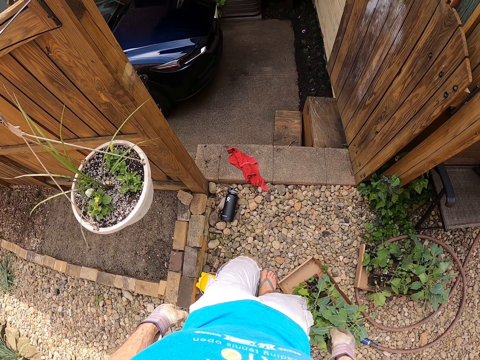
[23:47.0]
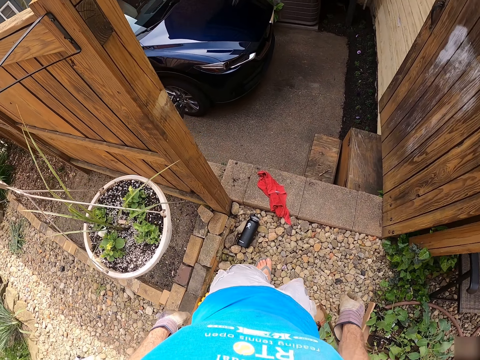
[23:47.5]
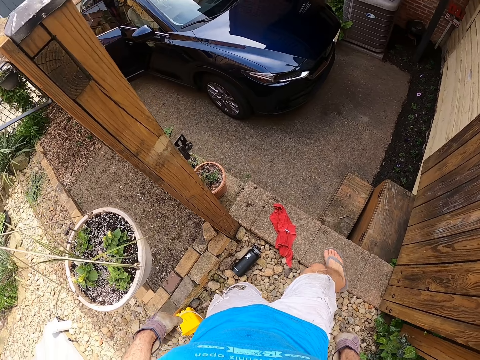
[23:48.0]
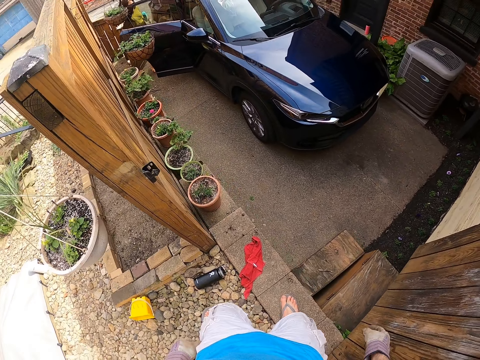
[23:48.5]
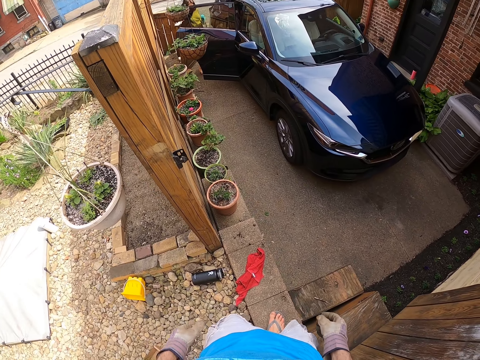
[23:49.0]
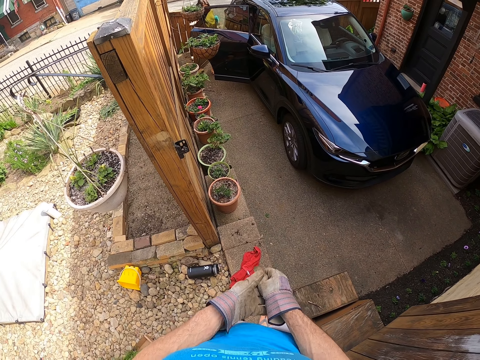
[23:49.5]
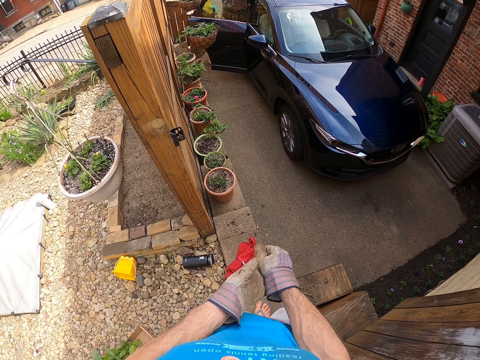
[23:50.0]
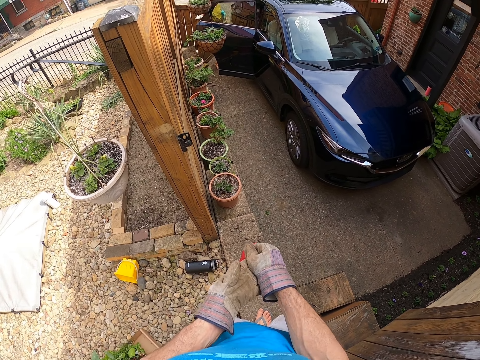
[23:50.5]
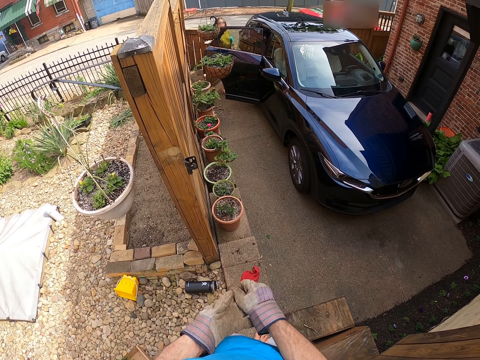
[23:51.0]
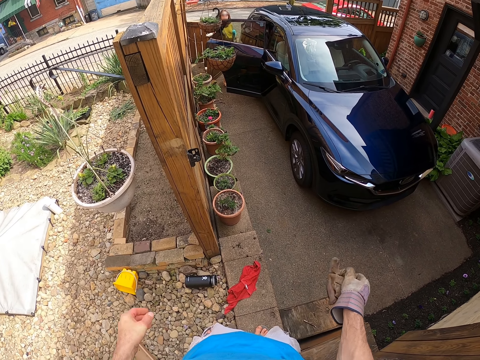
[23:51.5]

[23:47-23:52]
The camera wearer stops walking. He removes the glove on his left hand with his right hand.

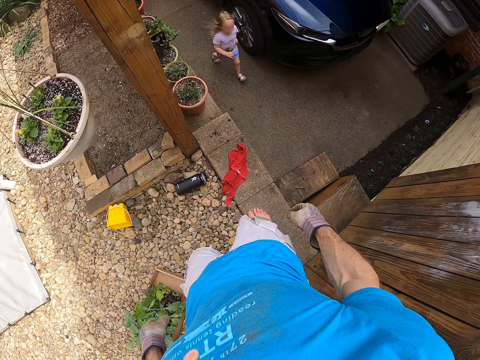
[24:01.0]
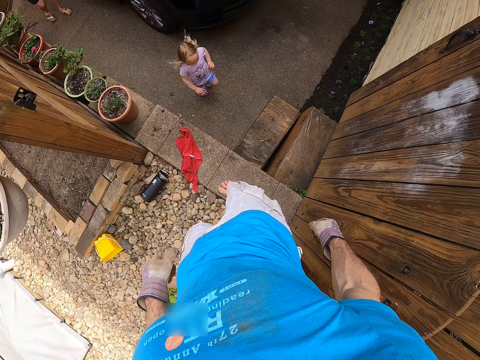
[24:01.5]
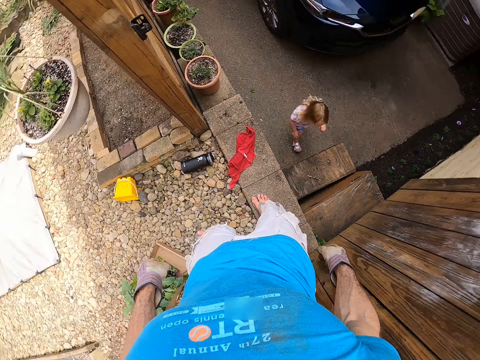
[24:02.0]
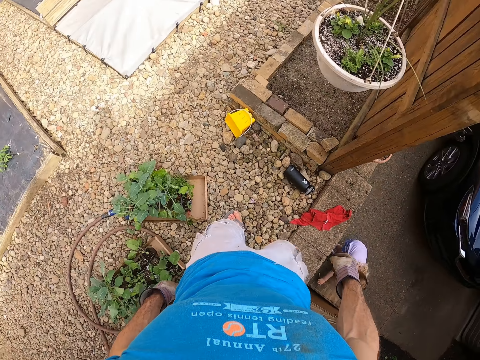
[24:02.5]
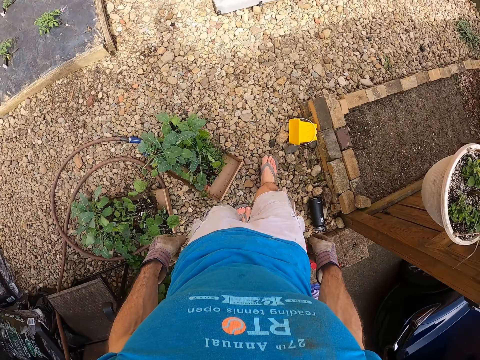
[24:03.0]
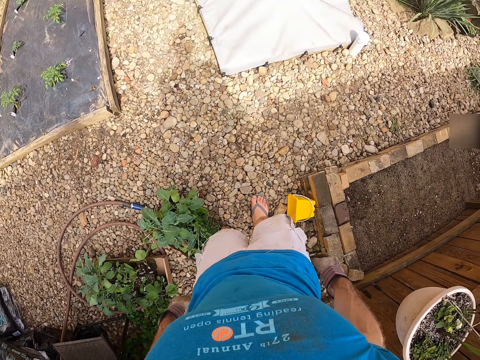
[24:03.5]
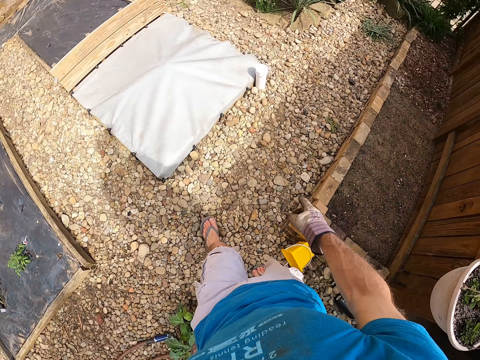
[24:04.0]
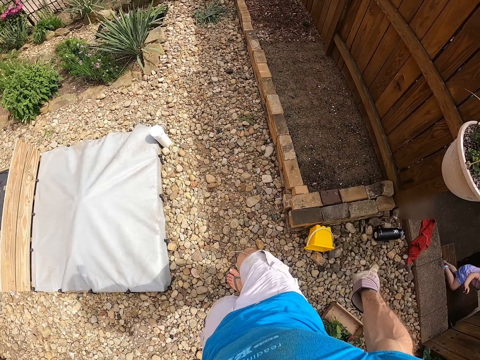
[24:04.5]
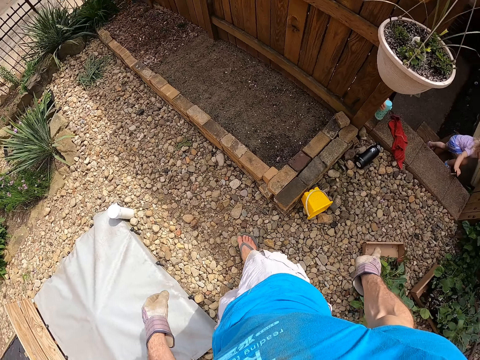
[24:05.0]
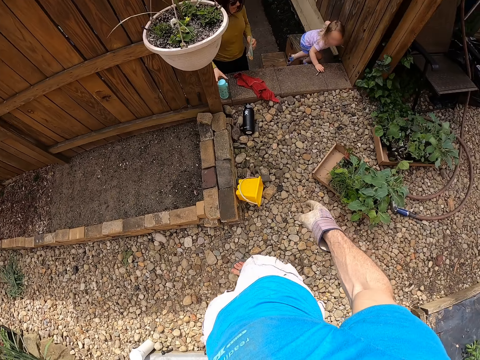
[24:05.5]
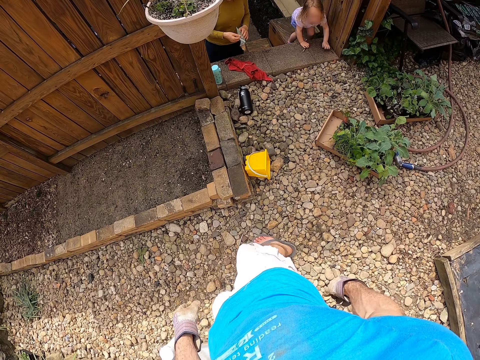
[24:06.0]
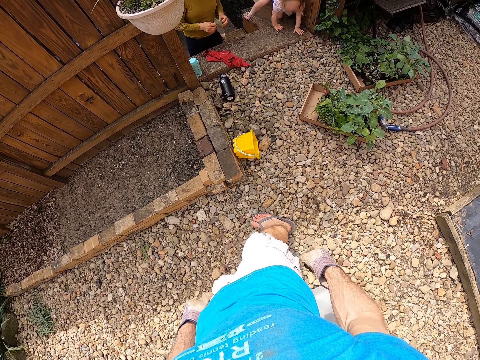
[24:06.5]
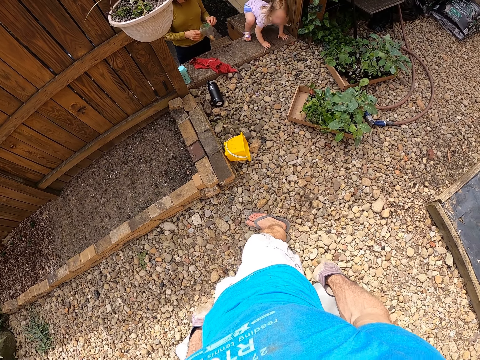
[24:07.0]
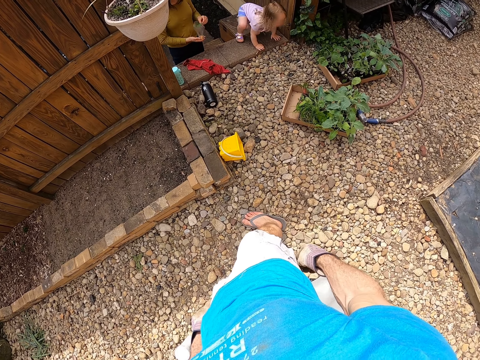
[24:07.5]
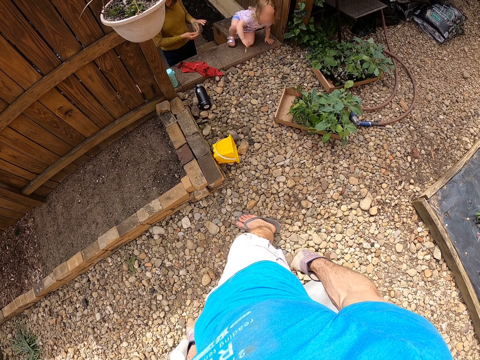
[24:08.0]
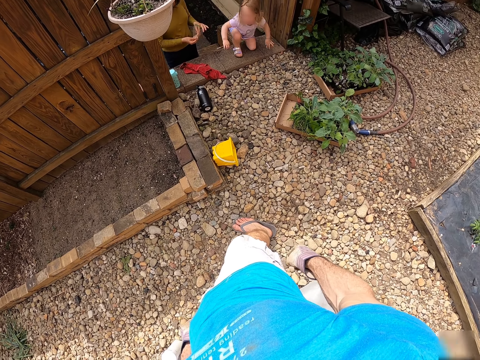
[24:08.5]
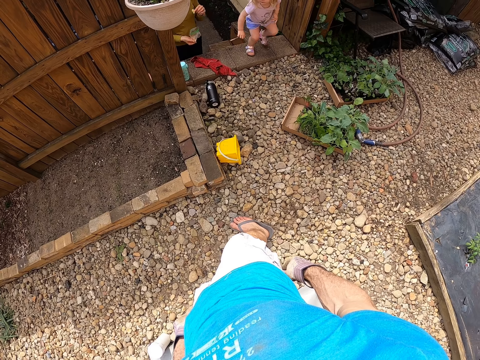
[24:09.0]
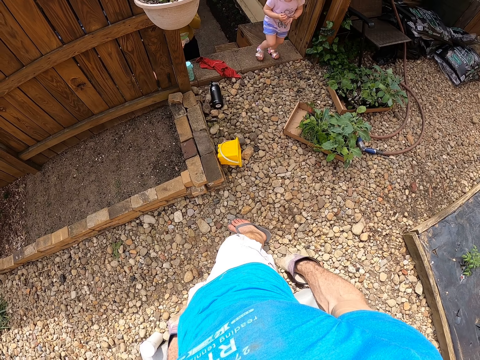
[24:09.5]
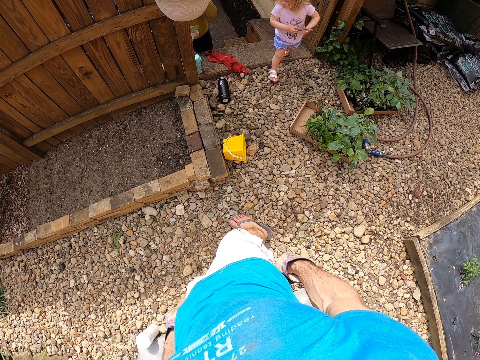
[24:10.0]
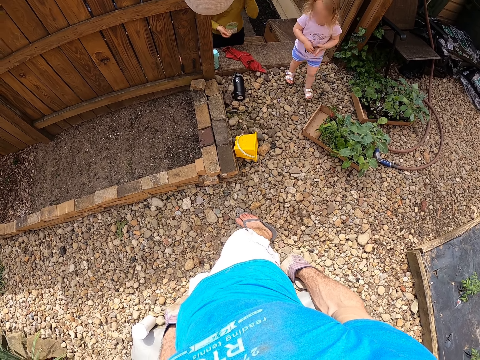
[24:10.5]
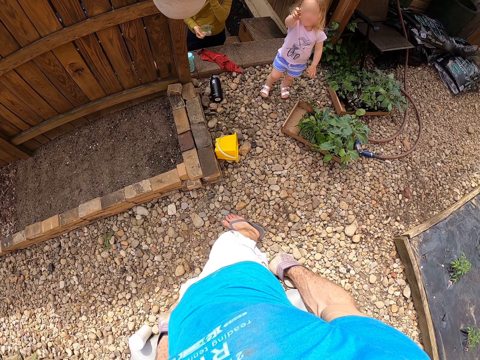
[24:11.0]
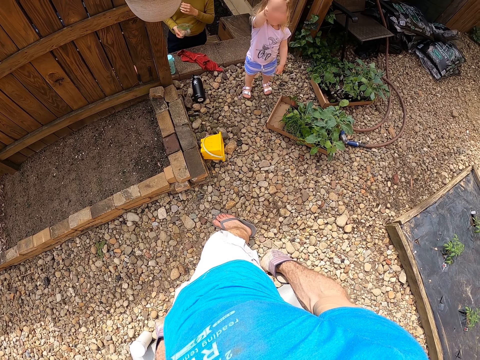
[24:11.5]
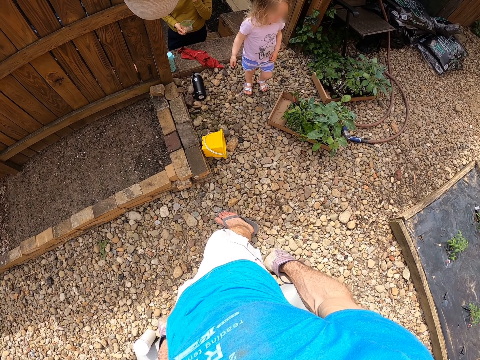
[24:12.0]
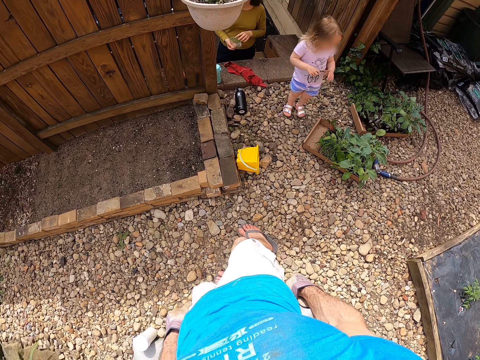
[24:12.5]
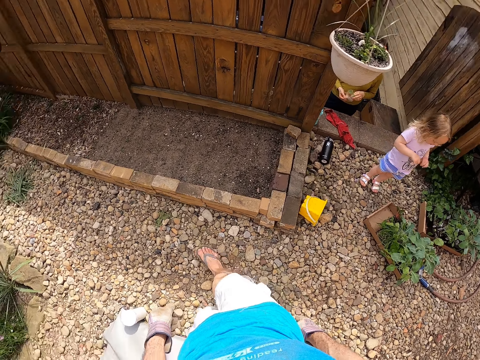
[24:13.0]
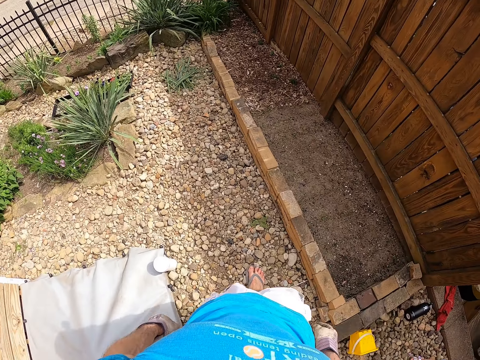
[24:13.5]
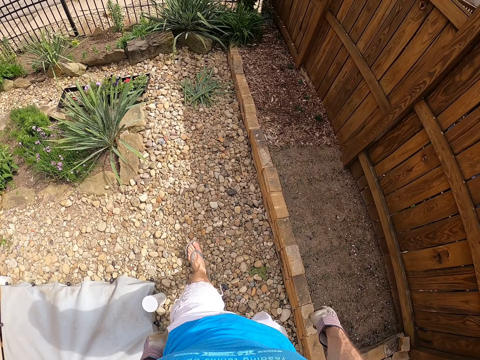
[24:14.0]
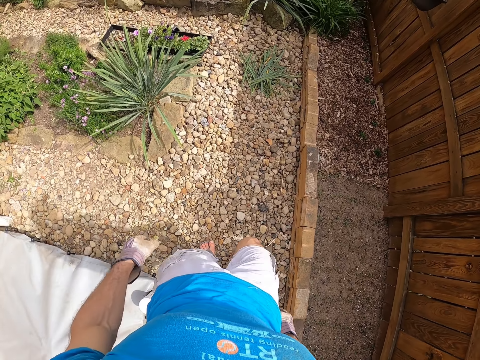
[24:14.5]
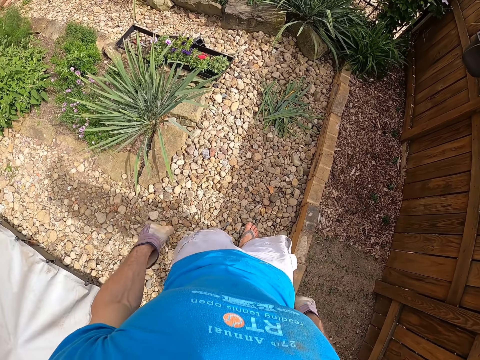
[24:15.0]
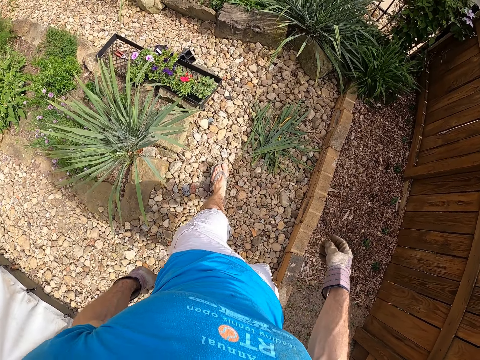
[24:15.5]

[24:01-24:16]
The camera wearer walks around the backyard. They stop walking. A woman stands on the driveway. A girl walks around the backyard. The girl stands on the backyard. The camera wearer walks around the backyard.

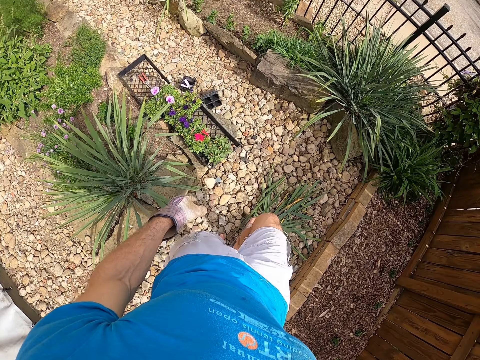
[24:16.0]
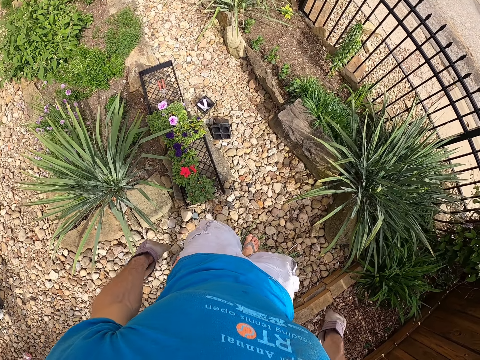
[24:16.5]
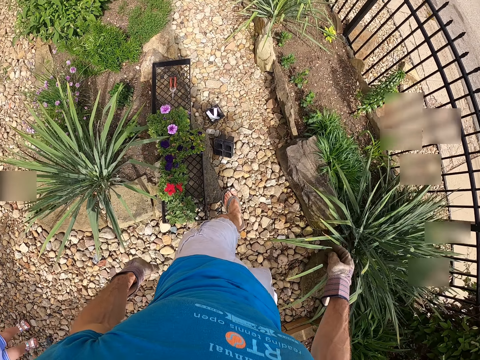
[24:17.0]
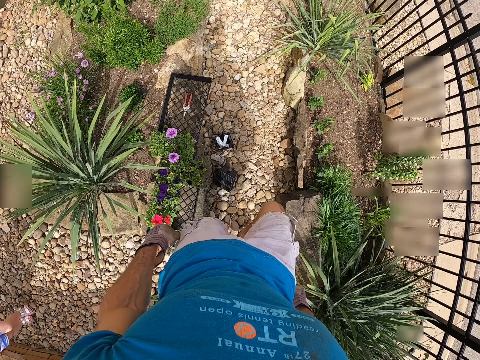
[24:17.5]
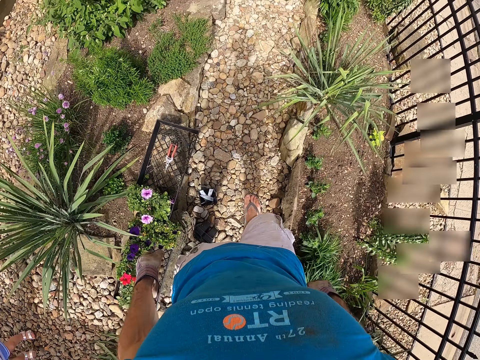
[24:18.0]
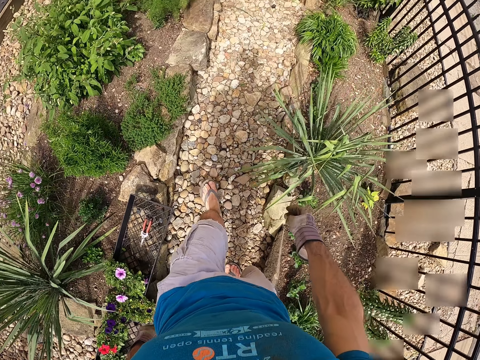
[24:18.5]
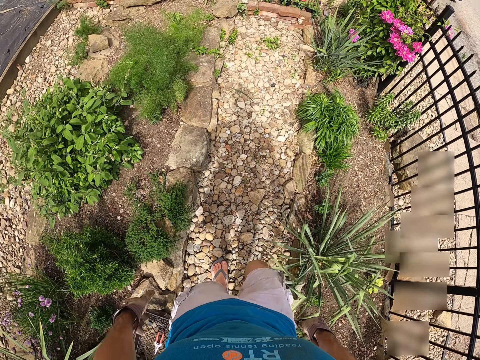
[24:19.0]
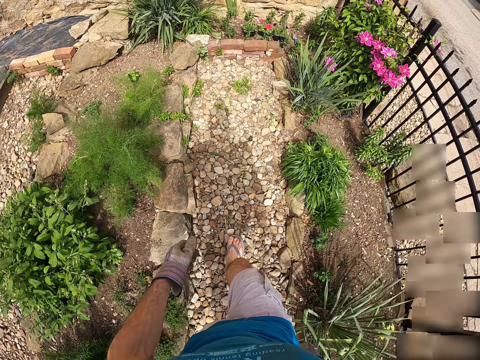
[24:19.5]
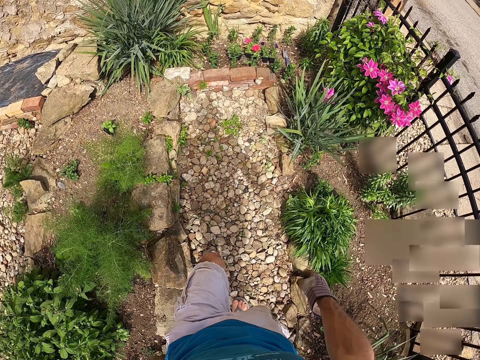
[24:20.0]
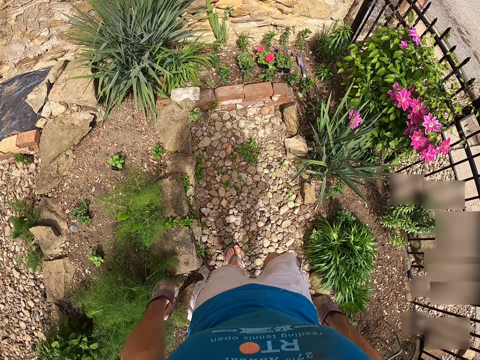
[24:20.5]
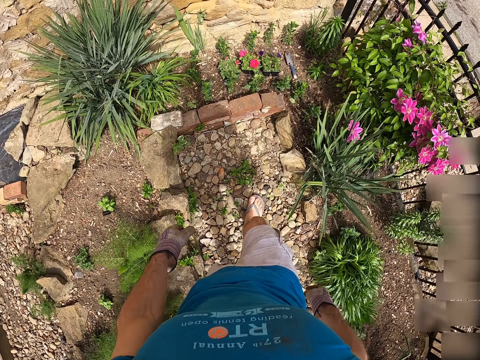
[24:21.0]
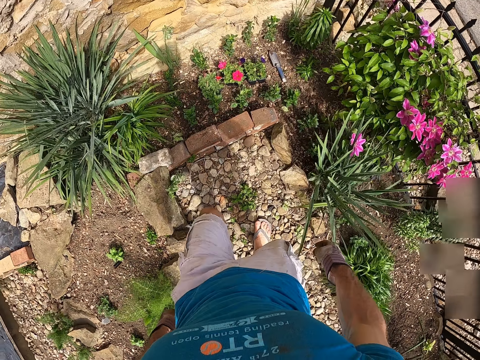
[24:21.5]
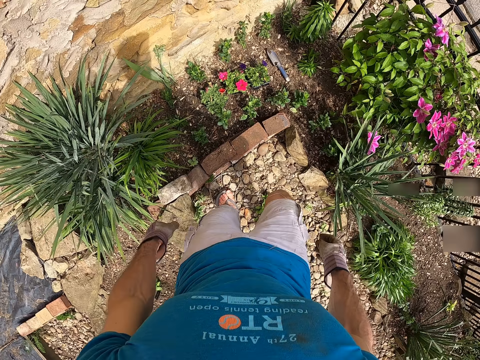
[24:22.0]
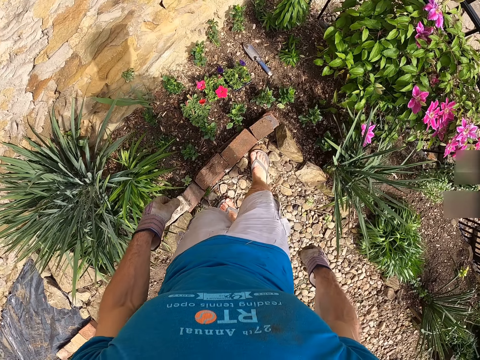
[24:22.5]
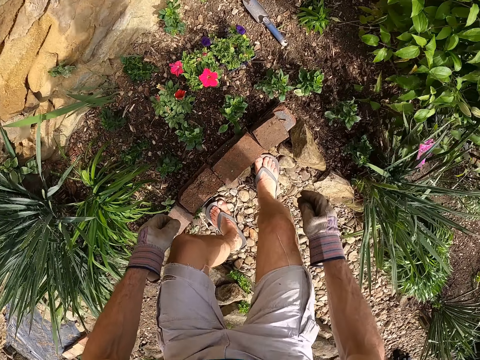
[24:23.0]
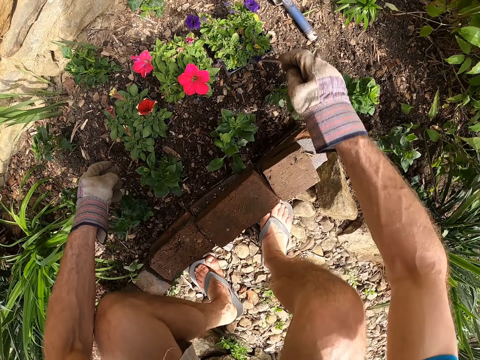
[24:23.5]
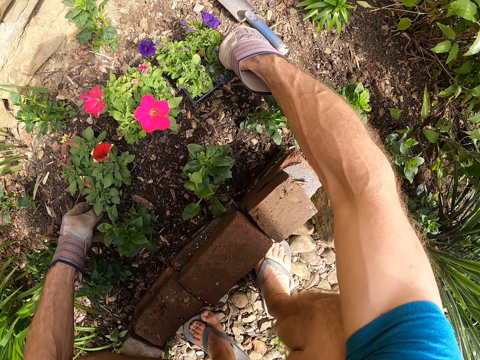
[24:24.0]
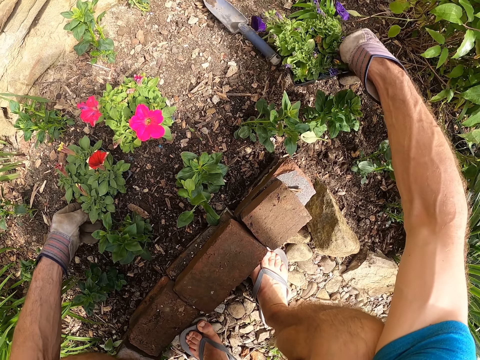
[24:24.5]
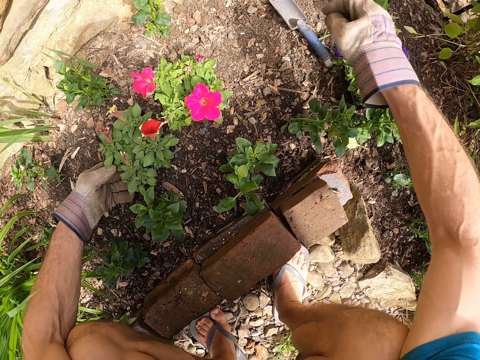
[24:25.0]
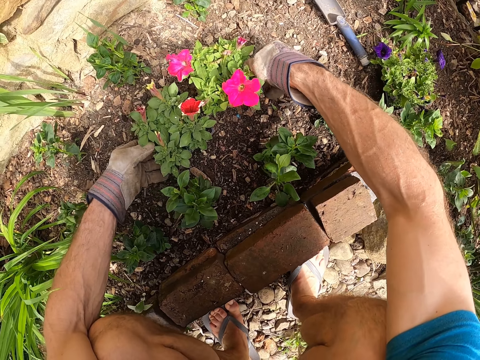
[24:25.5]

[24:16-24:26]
The camera wearer squats on the backyard. He adjusts the flower pot with his right hand. He picks up a flower from the ground. He puts the flower on the ground. He picks up the flower from the ground.
